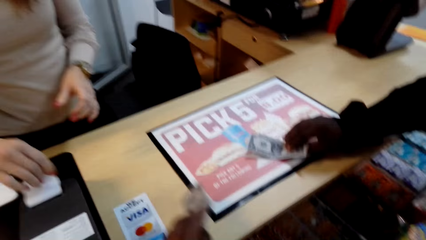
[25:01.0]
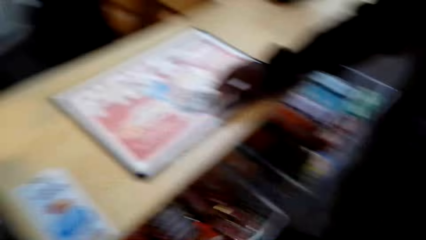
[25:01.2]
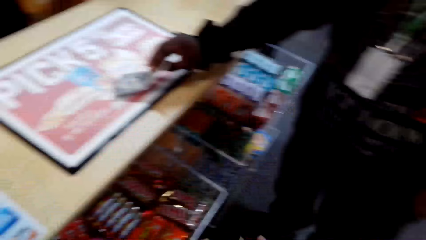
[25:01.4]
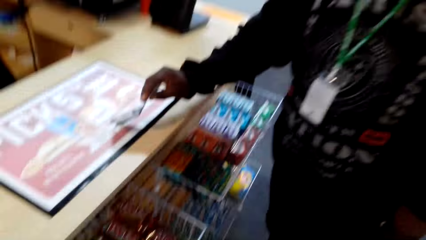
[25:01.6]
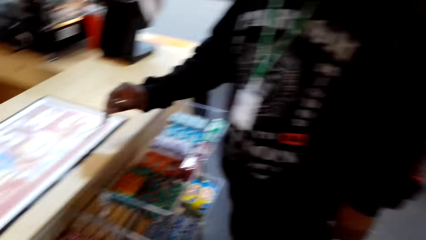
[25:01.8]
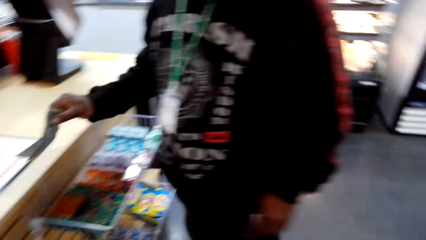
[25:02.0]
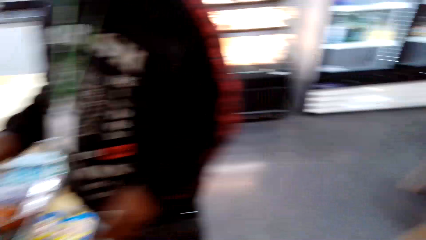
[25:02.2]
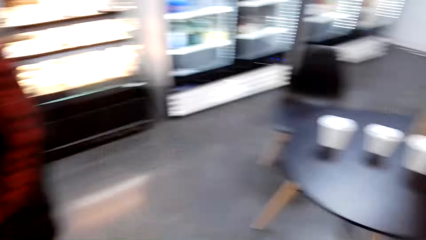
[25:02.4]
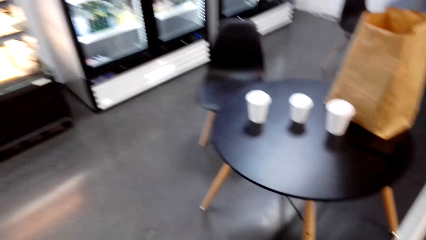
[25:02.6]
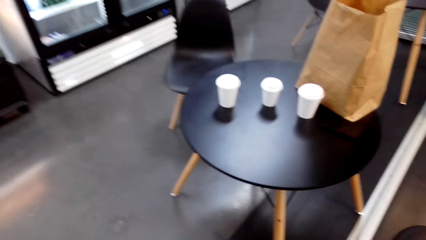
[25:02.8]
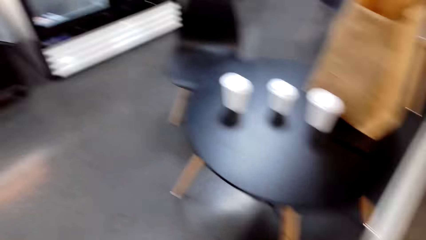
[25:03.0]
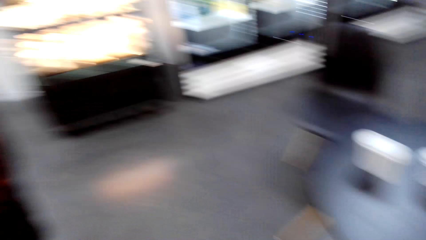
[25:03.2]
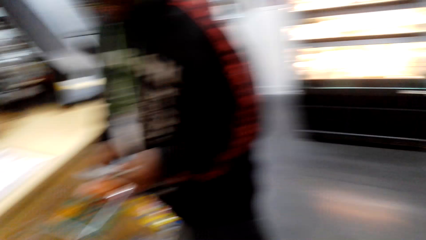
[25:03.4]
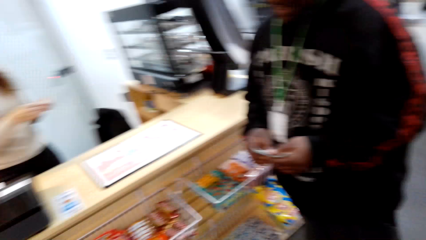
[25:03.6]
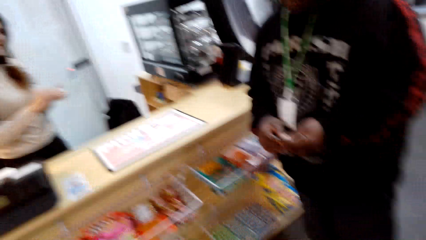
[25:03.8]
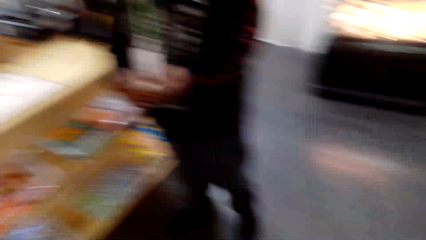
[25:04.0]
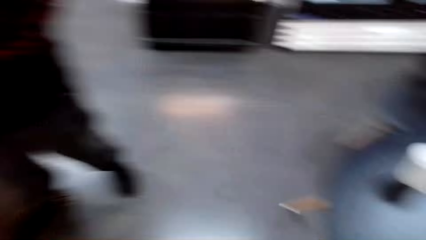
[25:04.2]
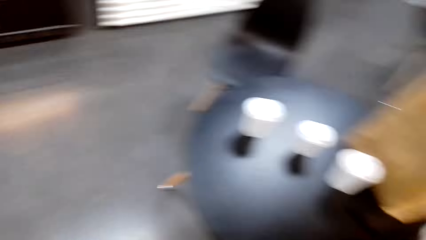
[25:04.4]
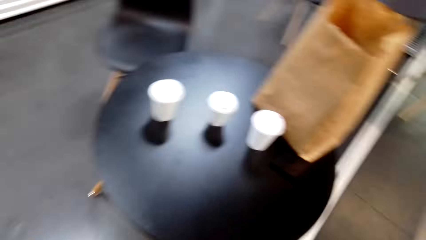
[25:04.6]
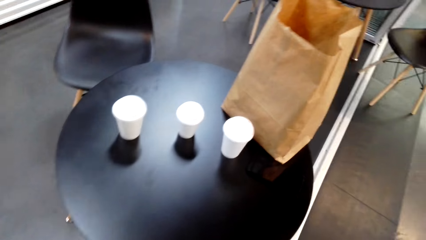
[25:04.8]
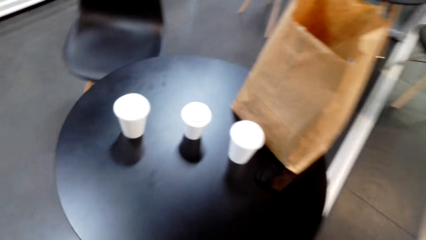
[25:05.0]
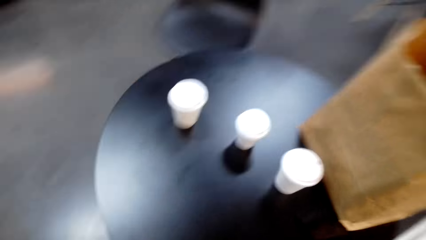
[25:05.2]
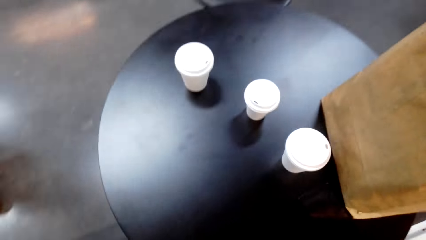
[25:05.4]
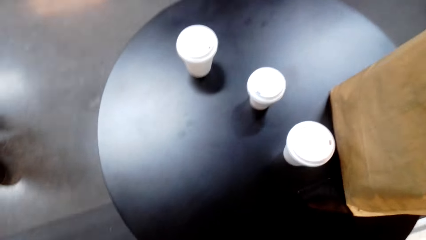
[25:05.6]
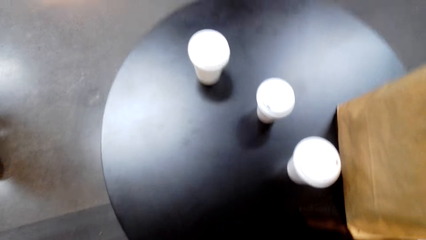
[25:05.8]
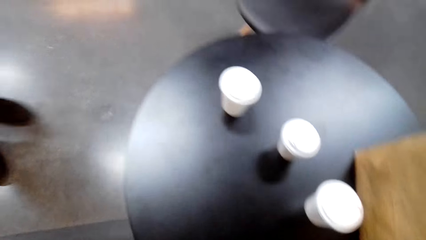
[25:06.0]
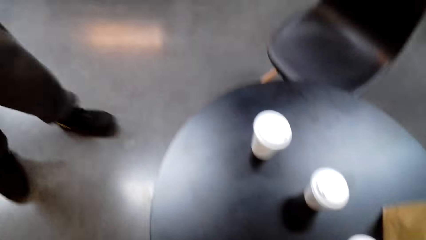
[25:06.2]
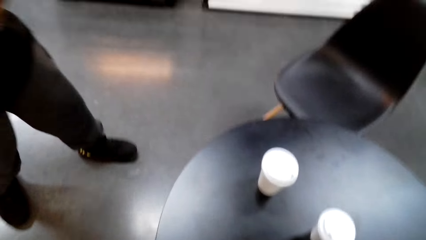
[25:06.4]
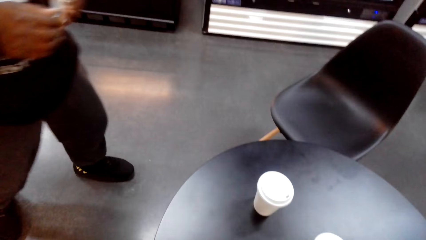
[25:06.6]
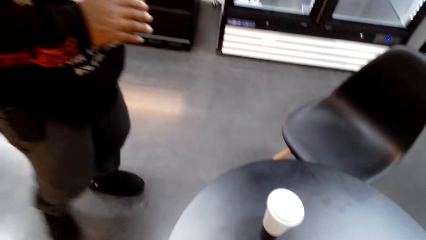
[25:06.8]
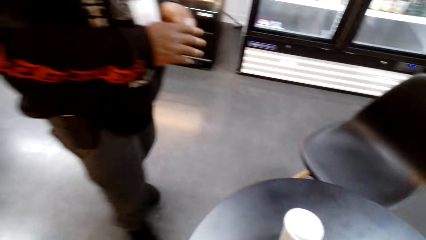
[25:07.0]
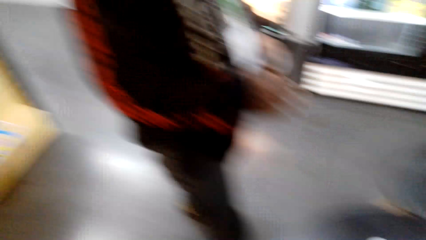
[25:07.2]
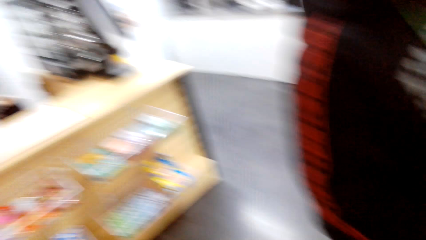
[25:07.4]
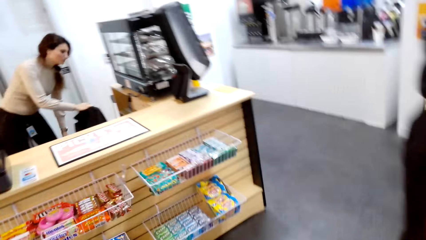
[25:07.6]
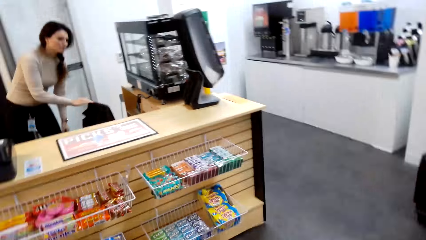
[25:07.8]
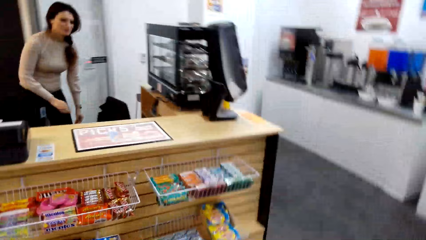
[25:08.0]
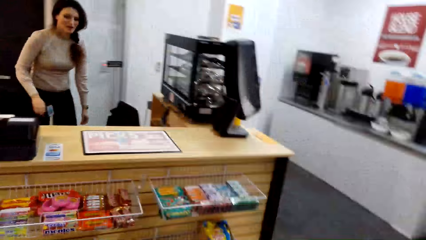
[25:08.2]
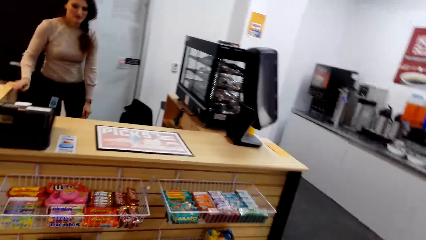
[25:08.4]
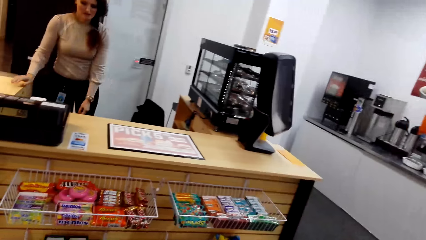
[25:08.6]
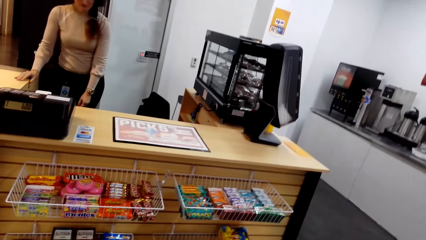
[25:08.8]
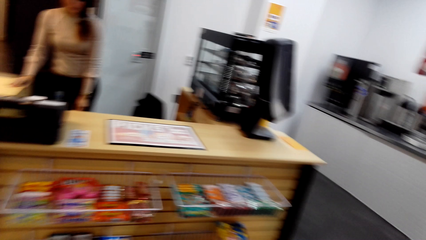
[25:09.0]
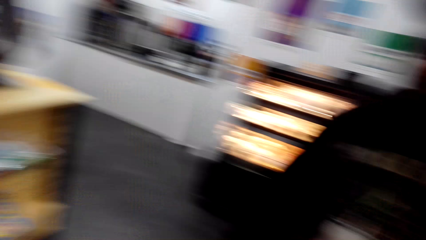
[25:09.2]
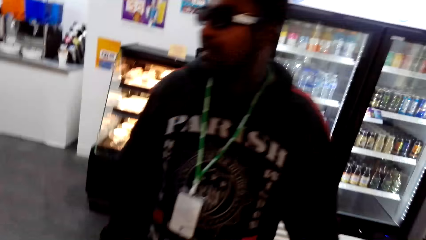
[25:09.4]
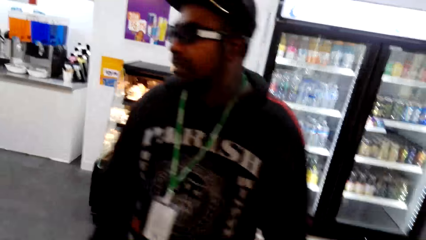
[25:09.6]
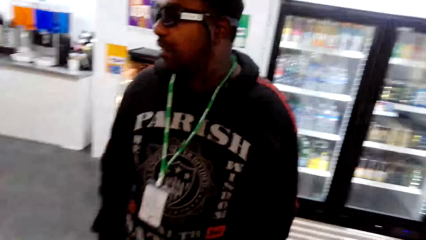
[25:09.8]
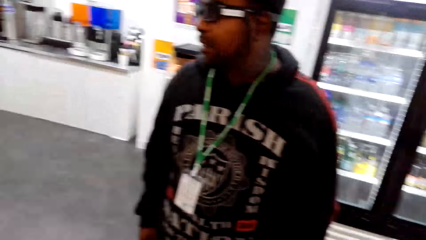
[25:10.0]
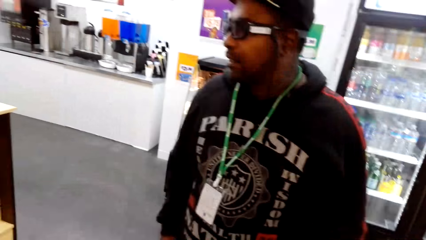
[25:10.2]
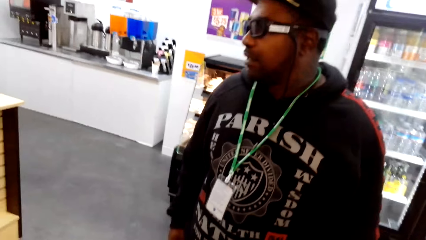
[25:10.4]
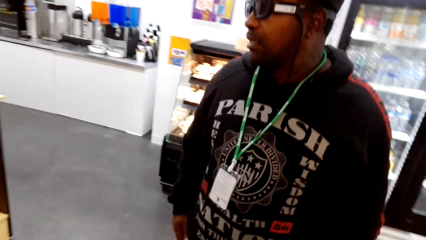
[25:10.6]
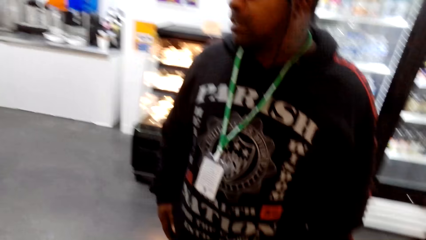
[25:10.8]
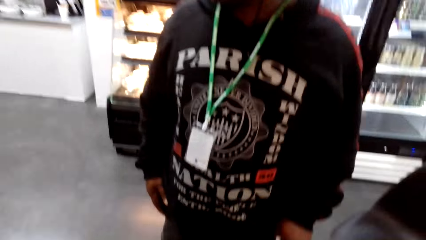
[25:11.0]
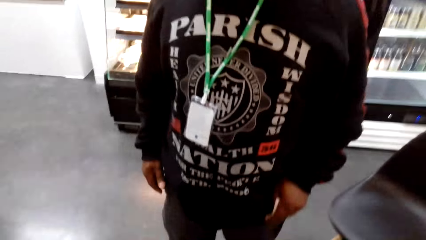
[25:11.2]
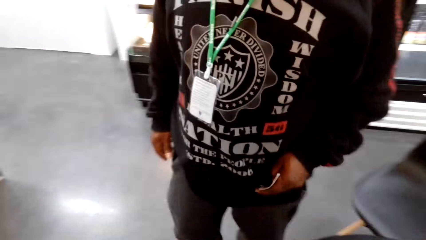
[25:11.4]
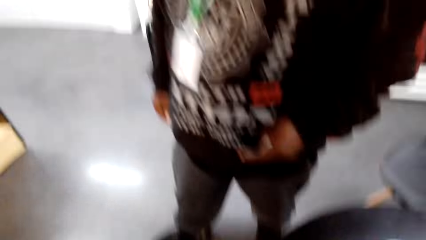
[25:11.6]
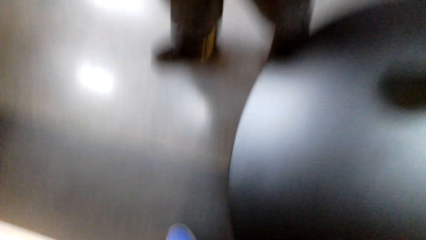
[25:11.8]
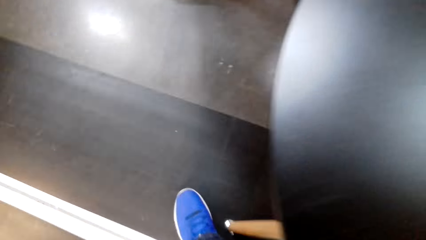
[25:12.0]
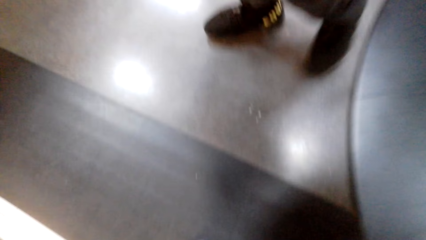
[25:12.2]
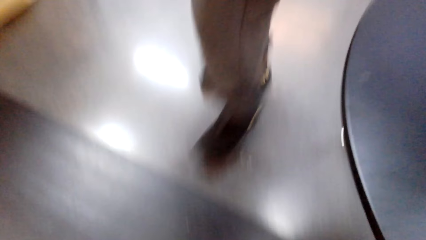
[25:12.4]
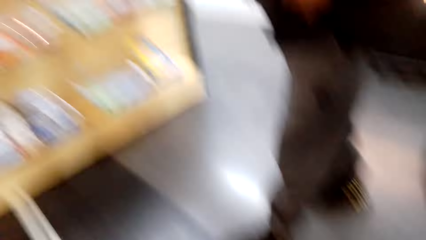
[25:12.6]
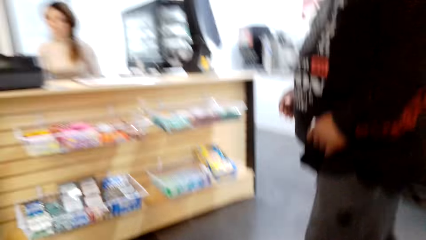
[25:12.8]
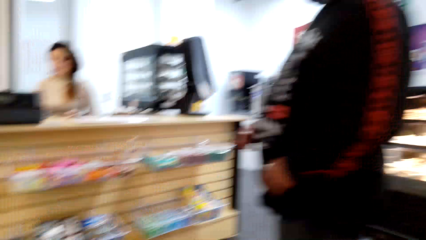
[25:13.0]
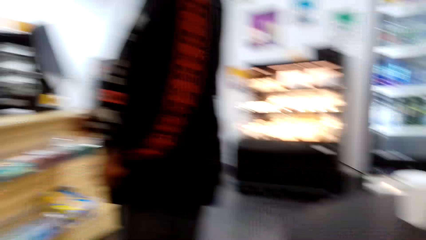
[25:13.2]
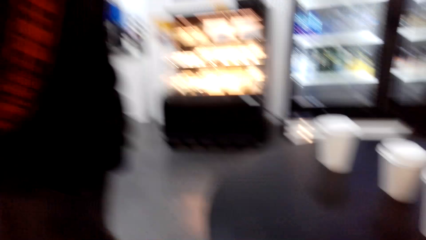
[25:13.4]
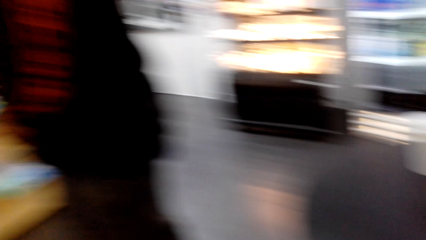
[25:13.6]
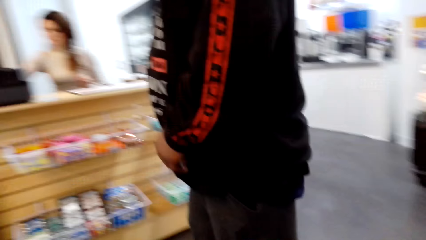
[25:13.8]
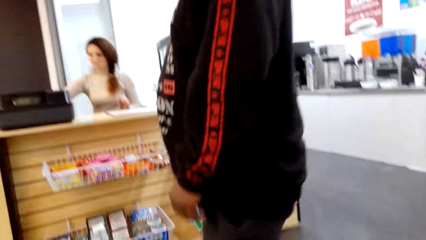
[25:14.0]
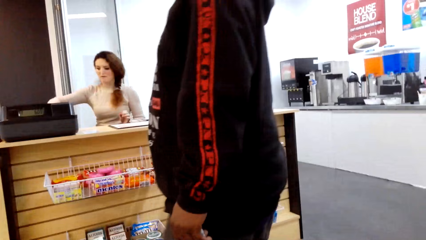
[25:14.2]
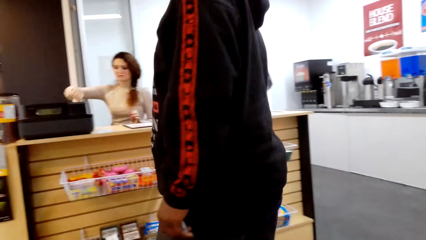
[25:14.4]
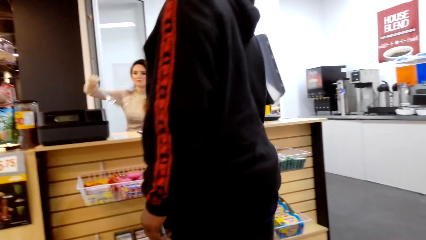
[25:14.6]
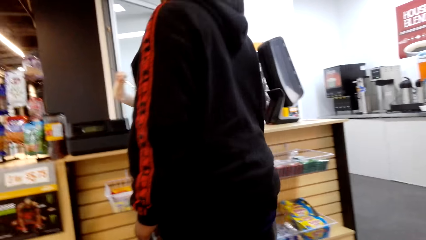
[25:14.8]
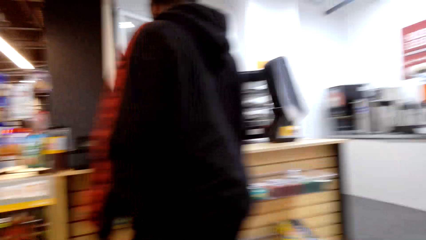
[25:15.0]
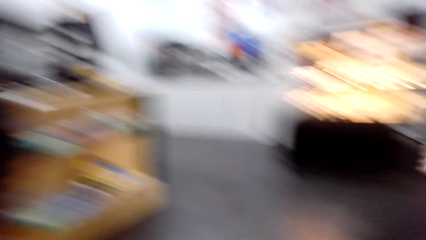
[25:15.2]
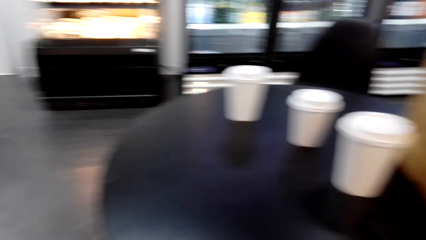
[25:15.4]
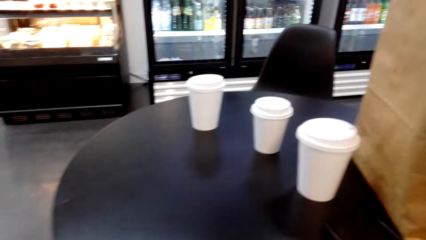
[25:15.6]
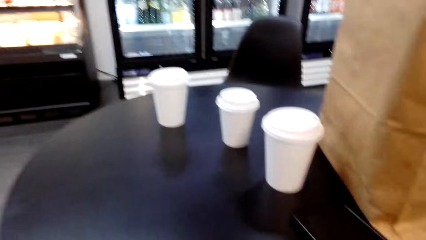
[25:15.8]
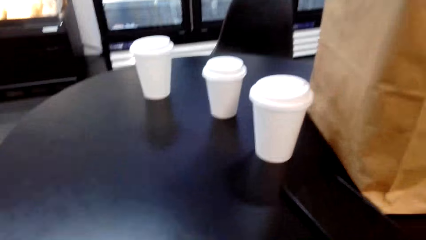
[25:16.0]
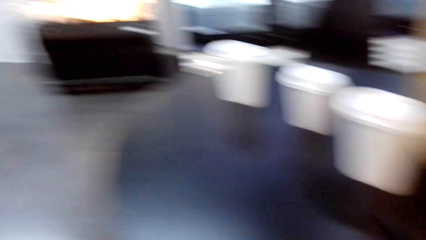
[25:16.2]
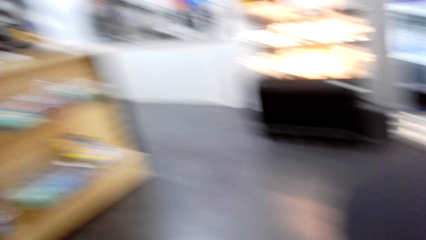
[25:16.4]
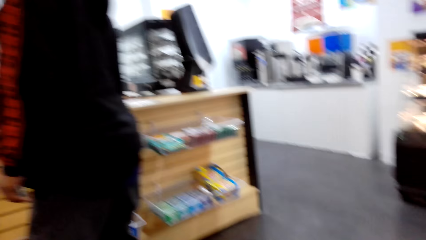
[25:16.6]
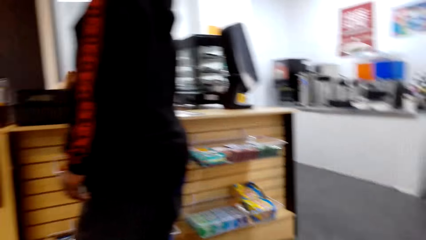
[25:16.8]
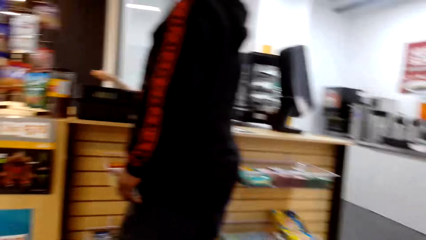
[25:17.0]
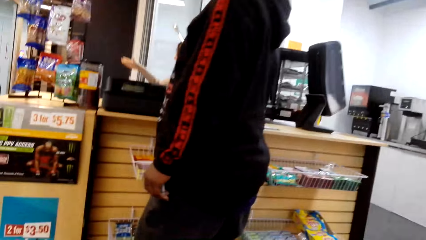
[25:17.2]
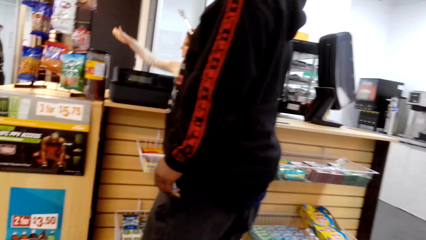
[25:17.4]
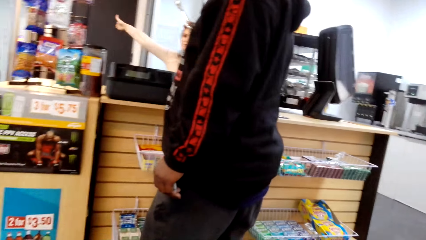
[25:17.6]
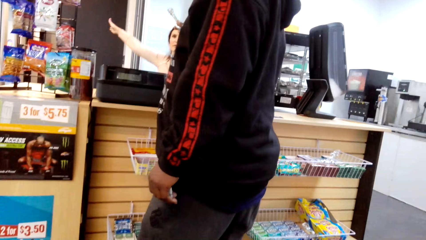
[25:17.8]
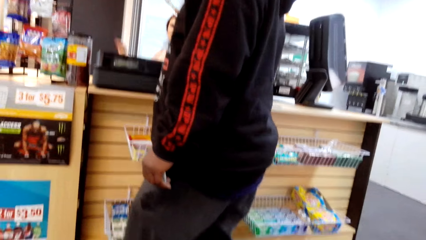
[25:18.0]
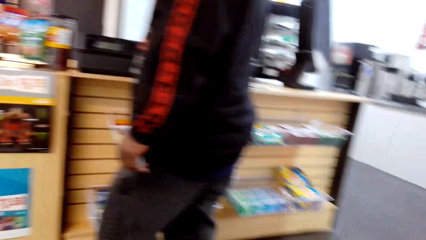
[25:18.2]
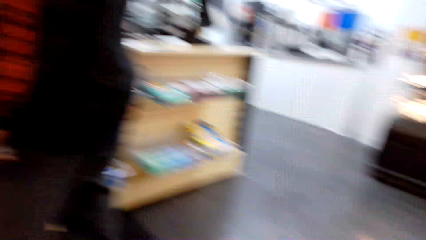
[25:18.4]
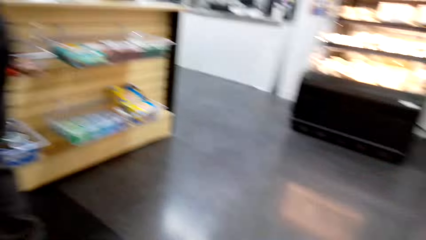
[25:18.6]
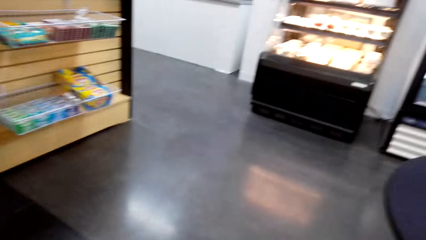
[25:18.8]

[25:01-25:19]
A woman drops money. The camera wearer takes the money from the counter. A man takes the money from the counter. The camera wearer walks back to the table. They look around. The man walks back to the table. The man goes back to the counter. The camera wearer dialogues with the man. The man takes the keys from the counter. The camera wearer looks around.
